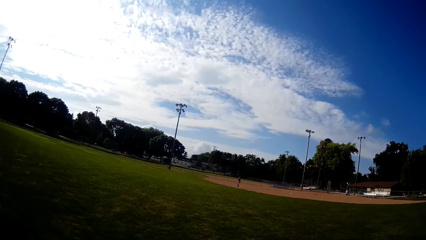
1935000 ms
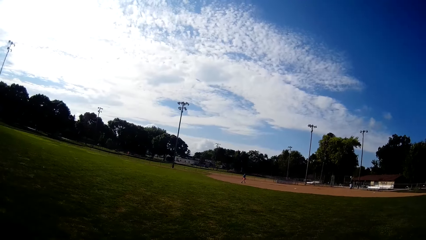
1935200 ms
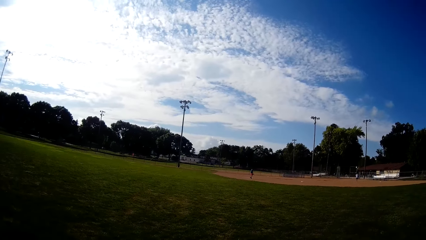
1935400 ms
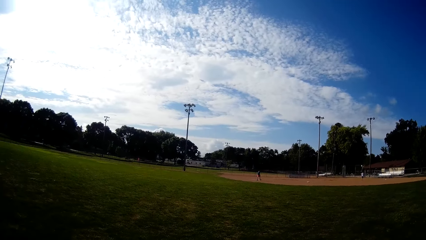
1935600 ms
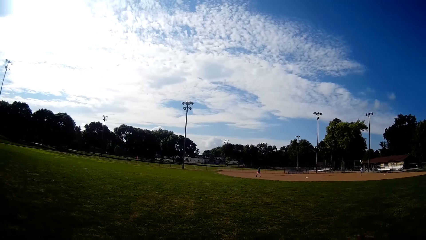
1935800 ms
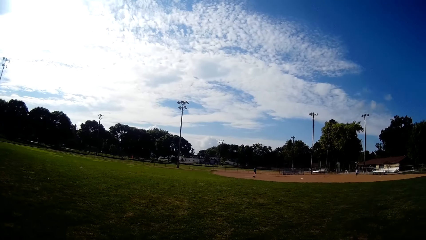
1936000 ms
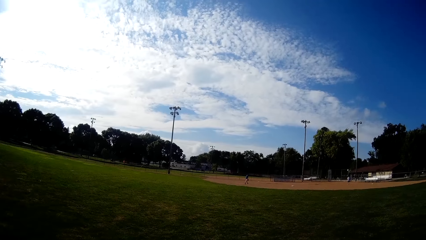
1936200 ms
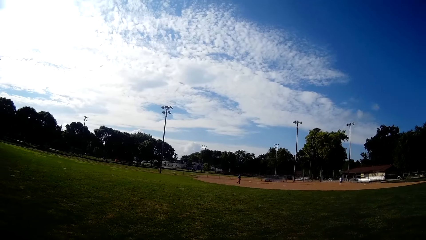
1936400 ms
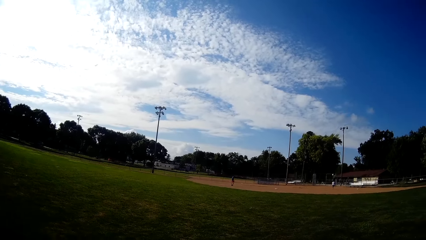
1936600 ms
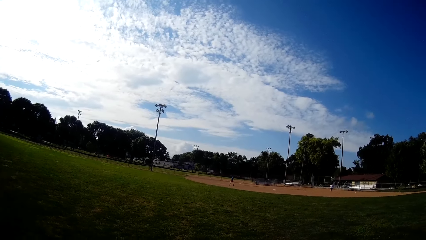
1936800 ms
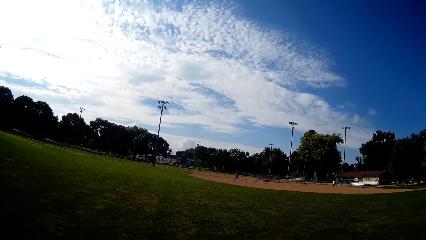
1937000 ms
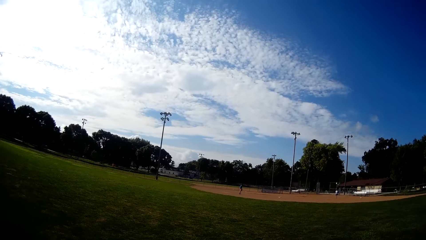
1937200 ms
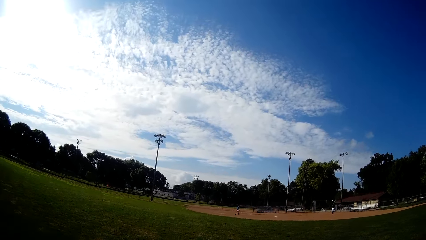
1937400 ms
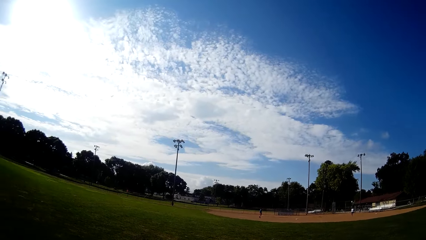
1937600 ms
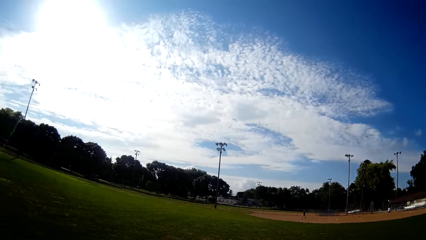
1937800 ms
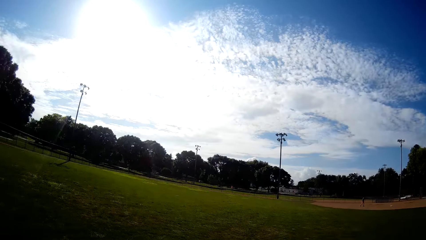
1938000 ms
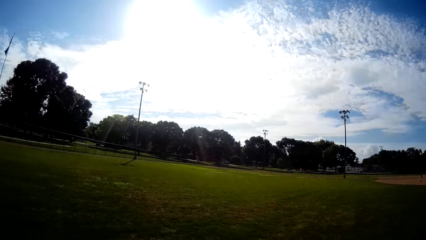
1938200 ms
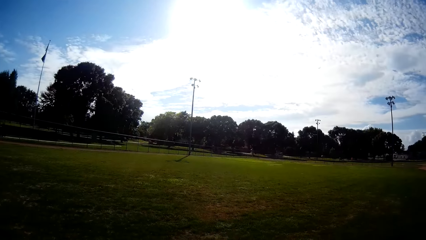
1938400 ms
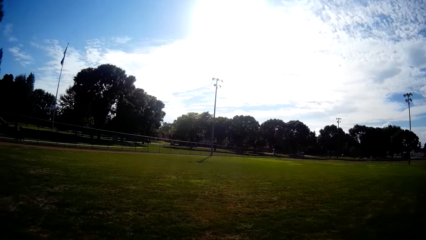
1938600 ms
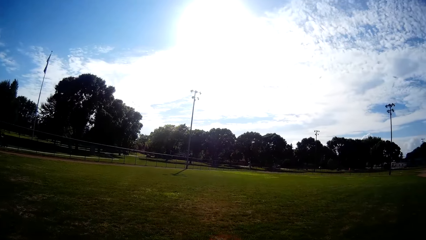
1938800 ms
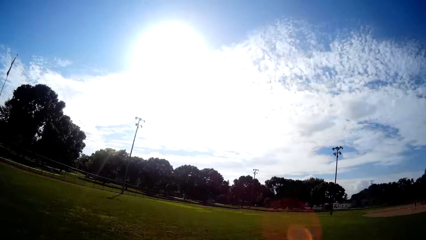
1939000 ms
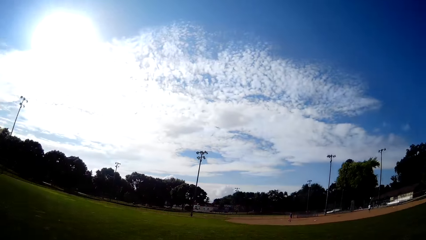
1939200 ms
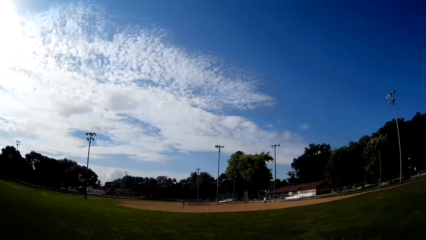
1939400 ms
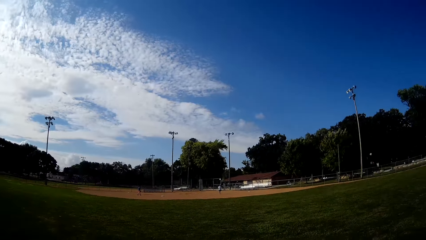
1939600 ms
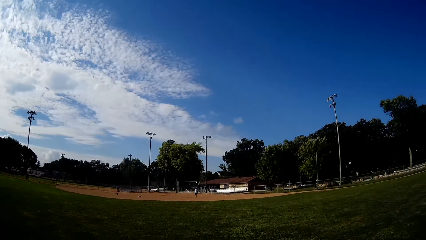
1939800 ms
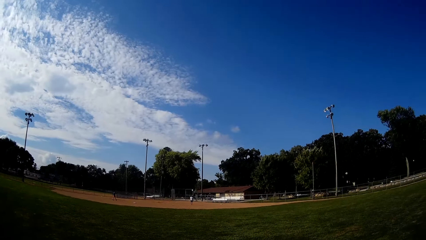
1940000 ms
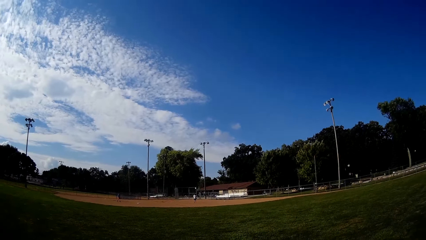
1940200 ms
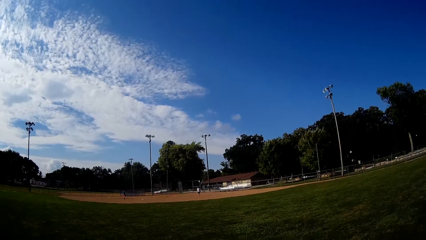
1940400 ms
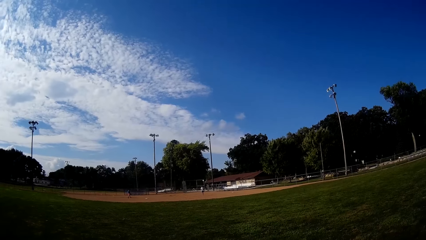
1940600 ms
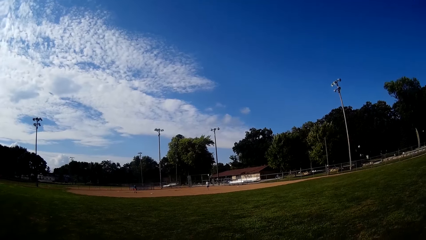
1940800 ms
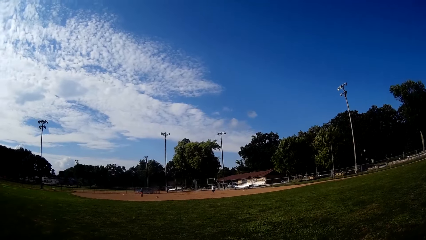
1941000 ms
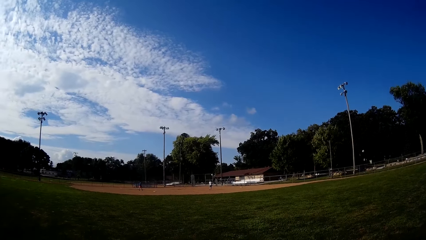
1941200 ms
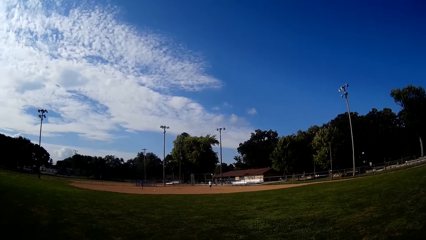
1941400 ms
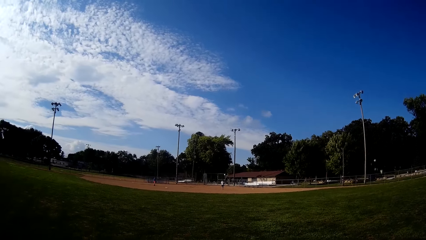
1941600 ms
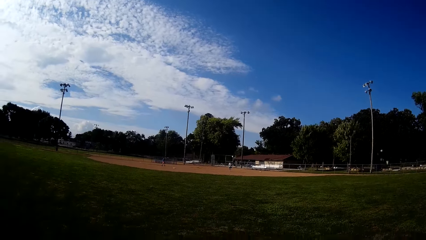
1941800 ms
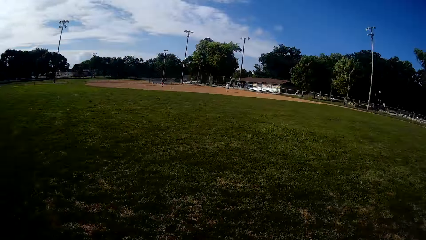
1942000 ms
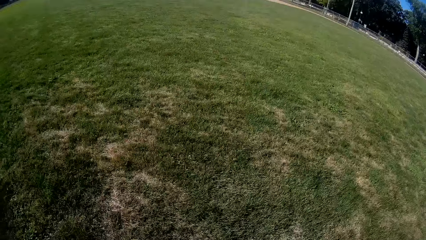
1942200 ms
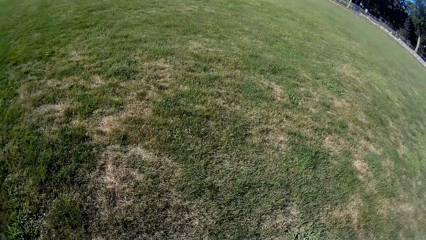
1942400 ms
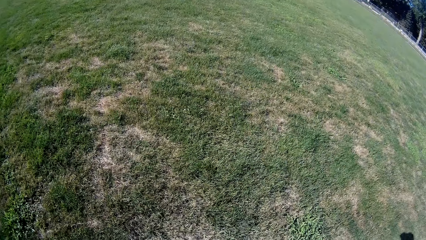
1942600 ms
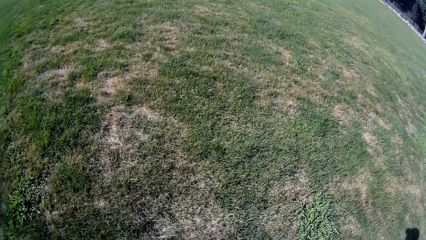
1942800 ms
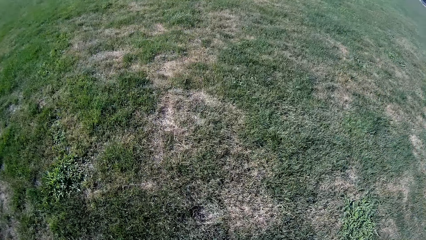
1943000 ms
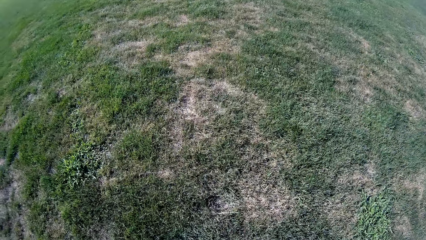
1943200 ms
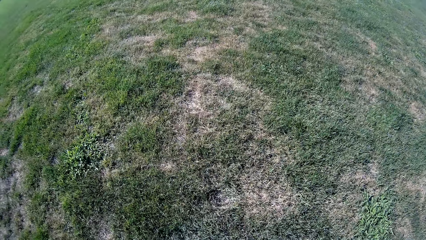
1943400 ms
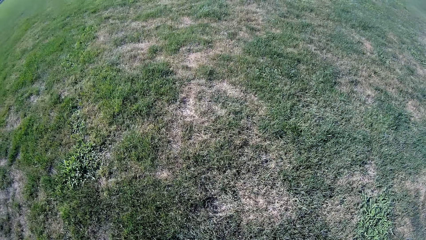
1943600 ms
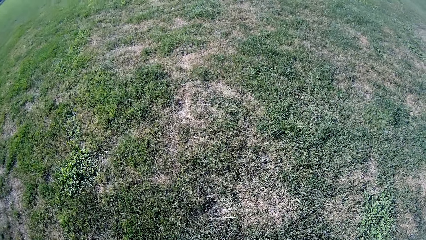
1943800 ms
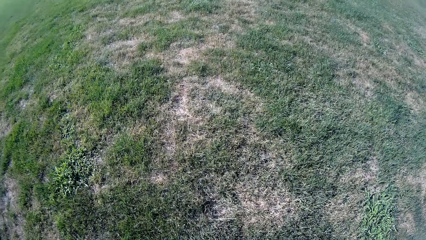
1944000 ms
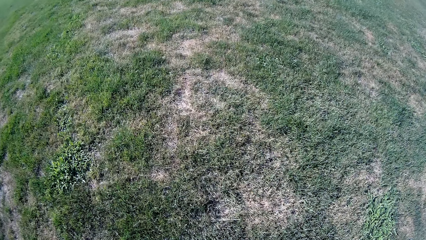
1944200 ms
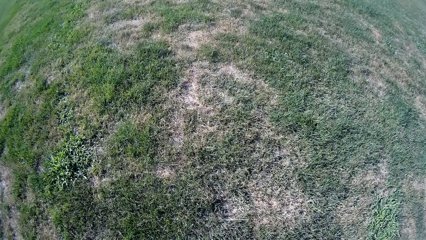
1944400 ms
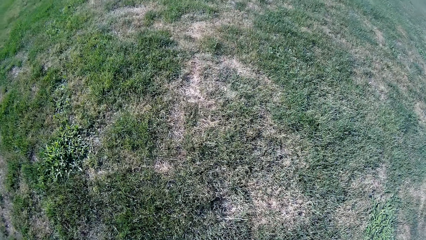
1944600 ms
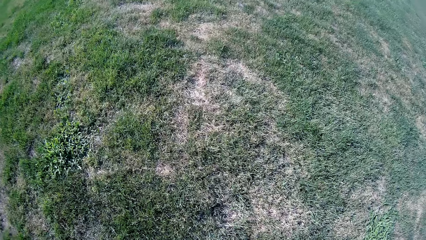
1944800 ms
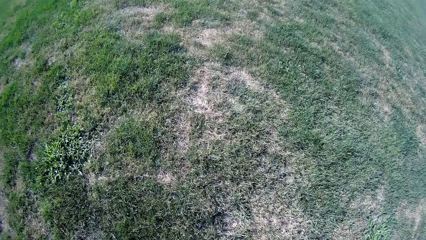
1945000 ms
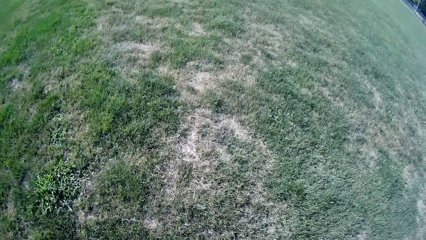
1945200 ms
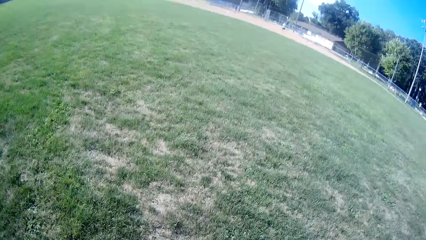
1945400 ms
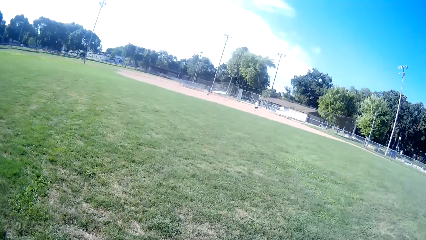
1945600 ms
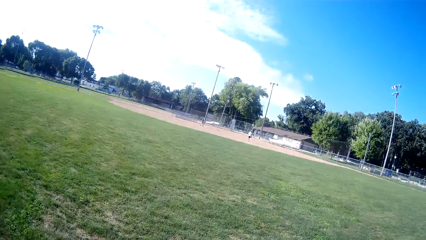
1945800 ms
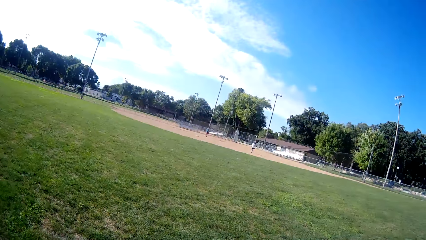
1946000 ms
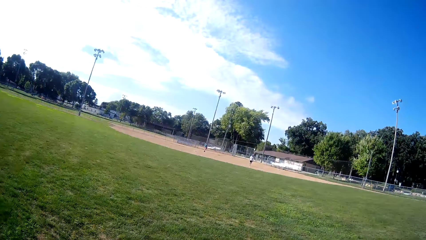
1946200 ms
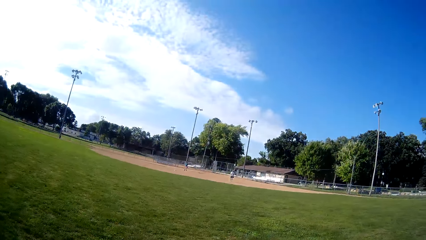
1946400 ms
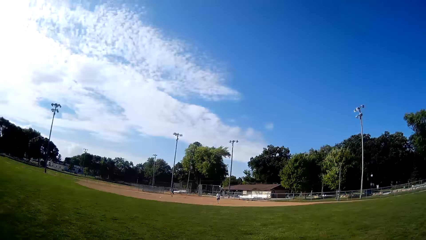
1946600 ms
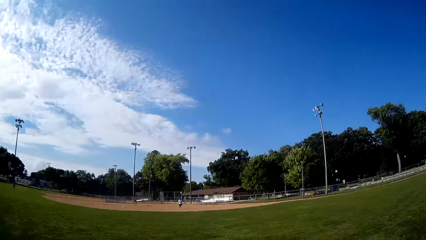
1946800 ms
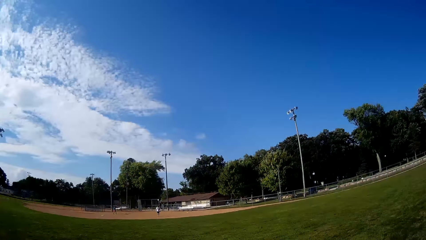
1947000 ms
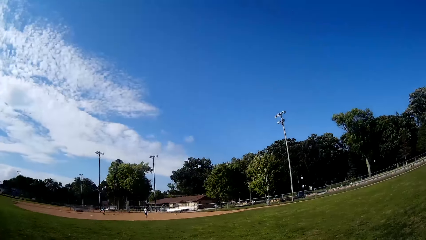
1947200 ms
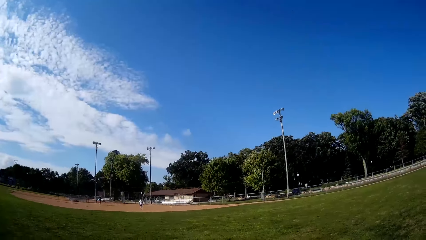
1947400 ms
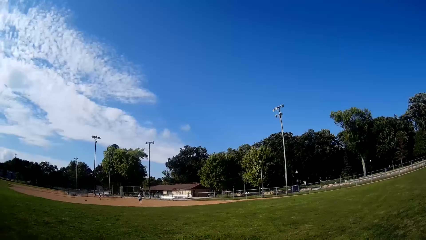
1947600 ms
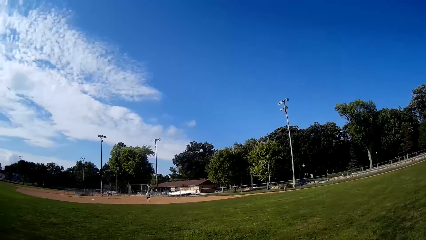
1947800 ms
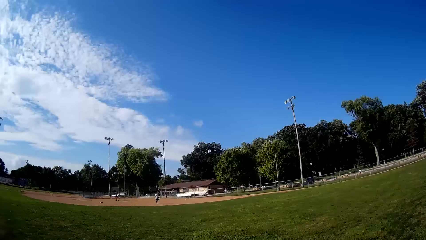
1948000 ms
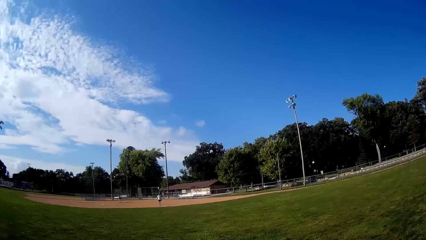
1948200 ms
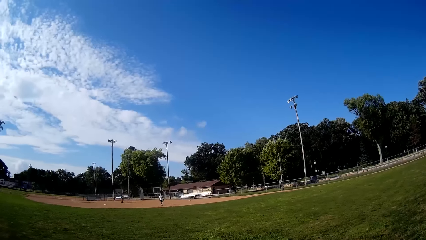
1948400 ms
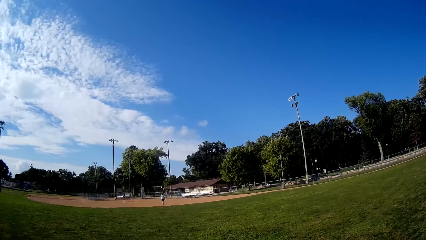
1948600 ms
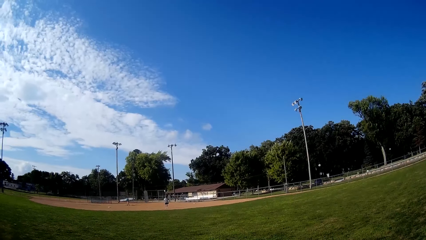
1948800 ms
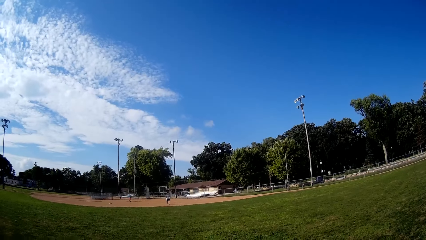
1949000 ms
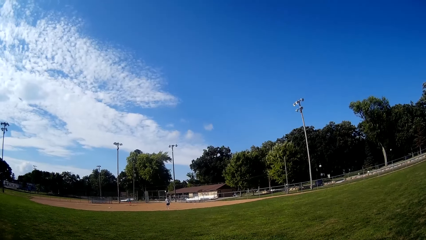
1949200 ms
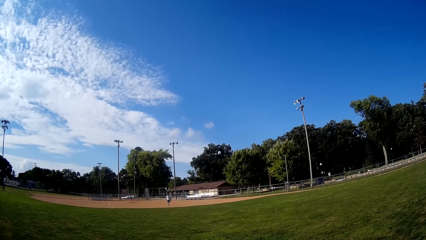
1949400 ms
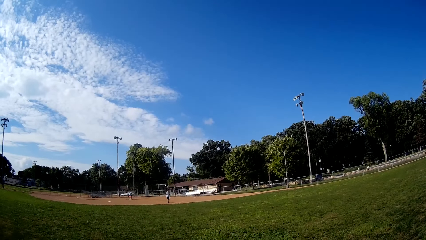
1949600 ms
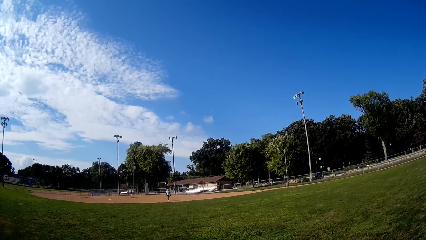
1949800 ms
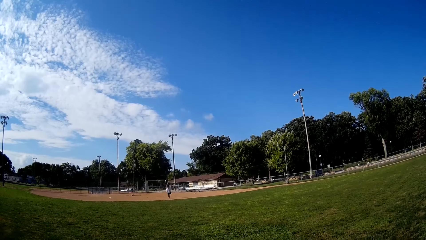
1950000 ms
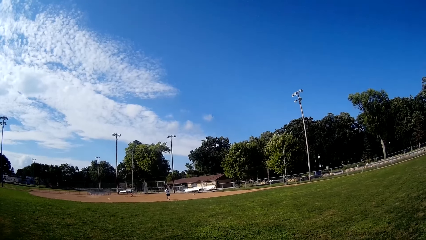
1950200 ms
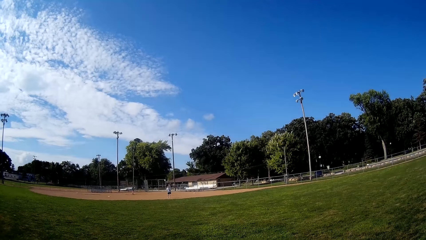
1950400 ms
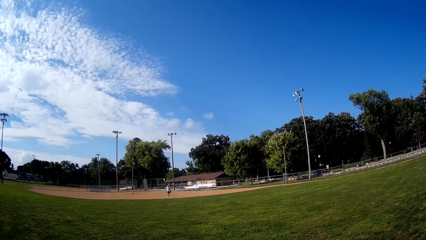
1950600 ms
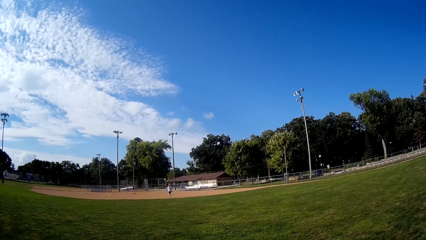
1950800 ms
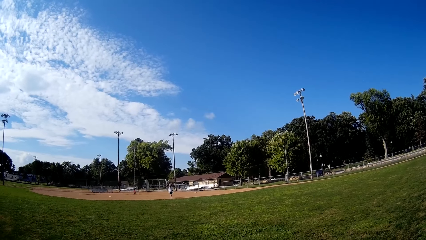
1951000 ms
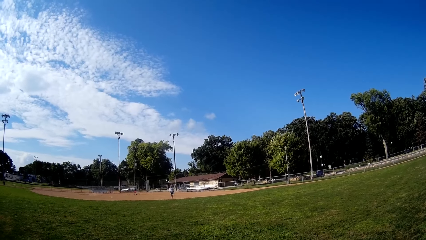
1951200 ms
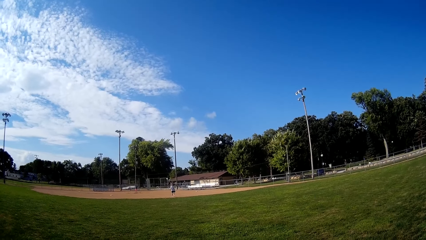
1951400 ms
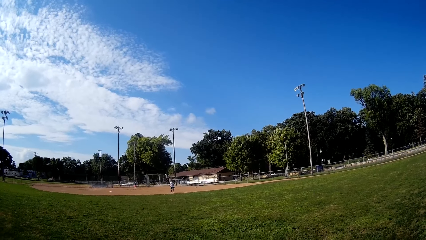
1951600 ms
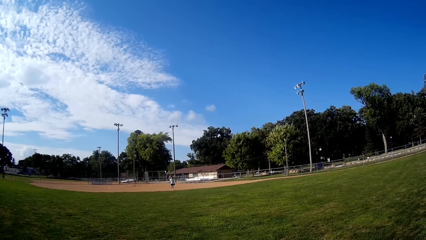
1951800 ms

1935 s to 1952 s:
A man walks in the field.
